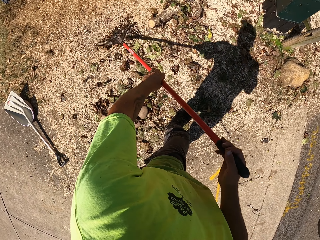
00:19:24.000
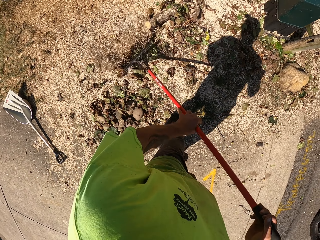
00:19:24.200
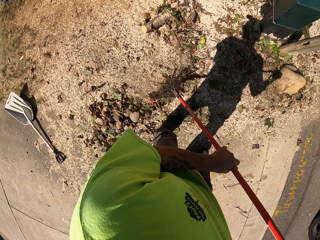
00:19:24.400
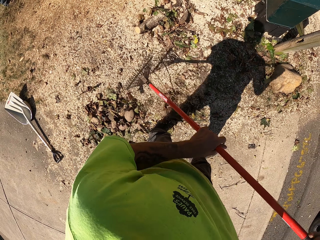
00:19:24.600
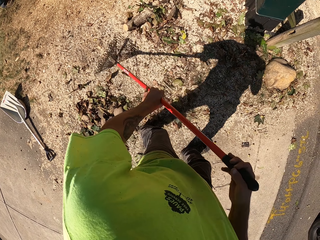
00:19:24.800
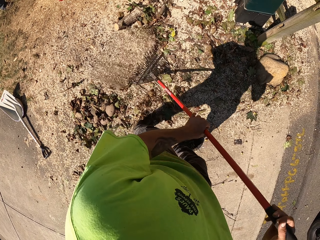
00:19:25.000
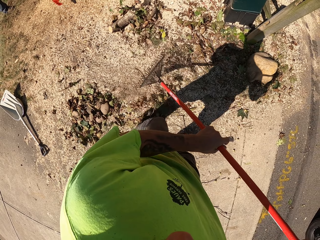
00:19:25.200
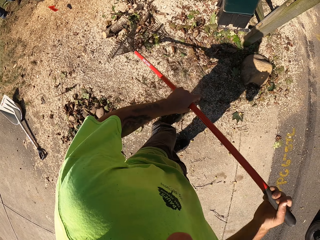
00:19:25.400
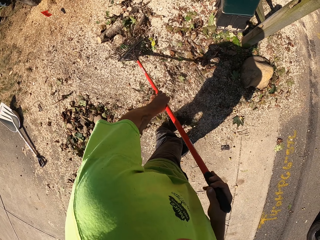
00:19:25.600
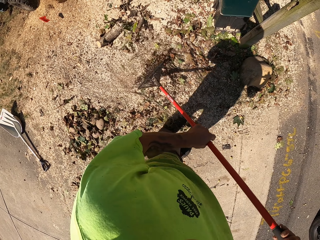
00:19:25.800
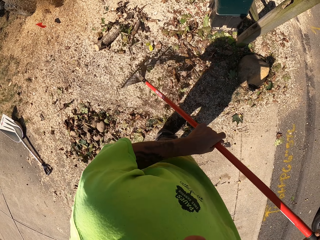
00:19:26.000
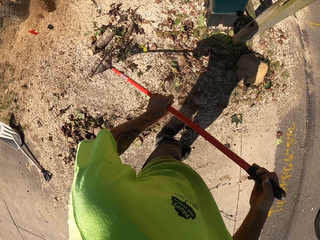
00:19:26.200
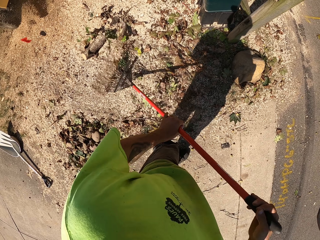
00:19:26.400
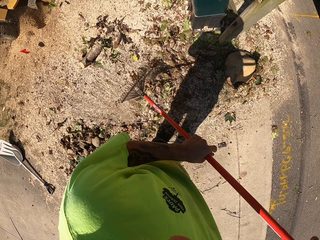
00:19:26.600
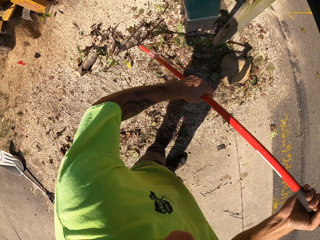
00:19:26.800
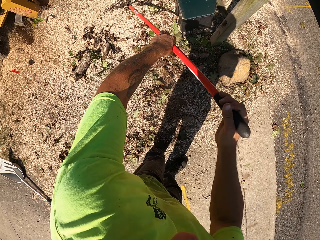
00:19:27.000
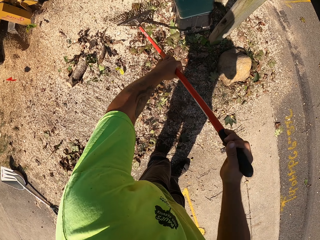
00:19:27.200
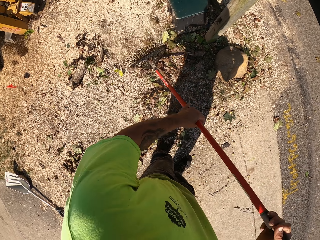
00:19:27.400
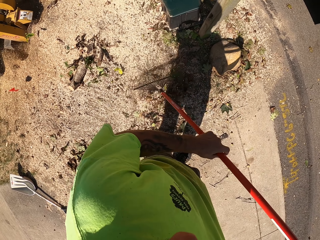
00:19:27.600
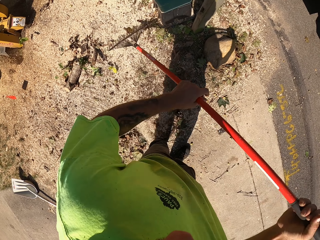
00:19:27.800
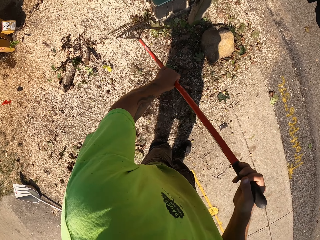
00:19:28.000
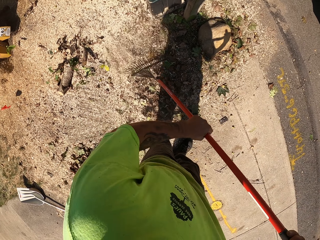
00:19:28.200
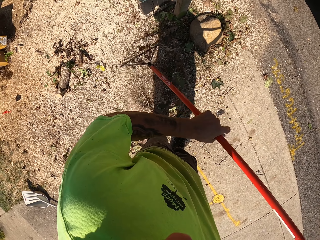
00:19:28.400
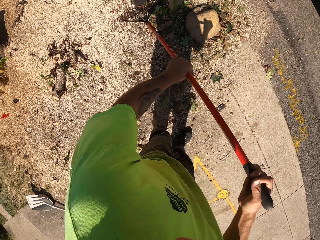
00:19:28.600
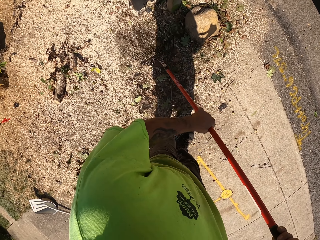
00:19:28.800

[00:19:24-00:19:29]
The camera wearer gathers dirt on the ground with the rake in his hands. He sweeps the ground with a broom.

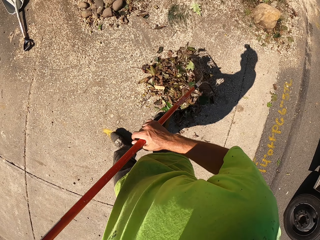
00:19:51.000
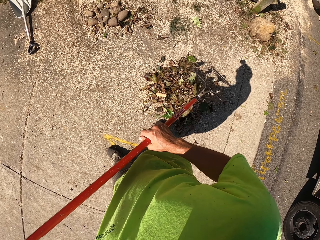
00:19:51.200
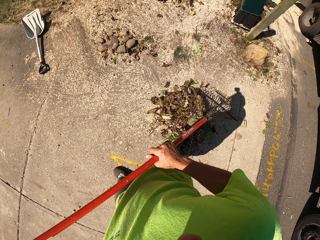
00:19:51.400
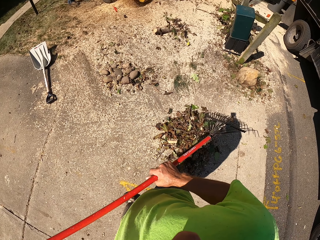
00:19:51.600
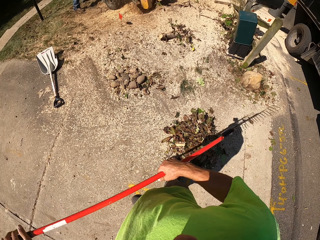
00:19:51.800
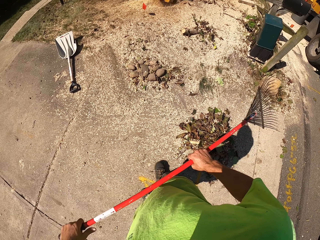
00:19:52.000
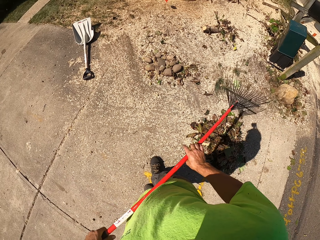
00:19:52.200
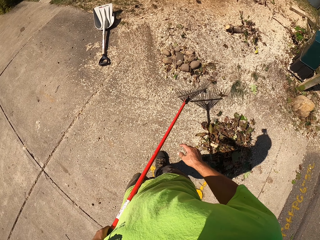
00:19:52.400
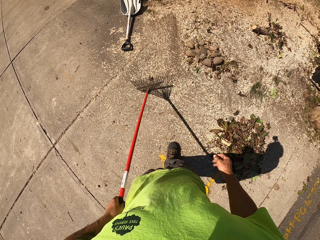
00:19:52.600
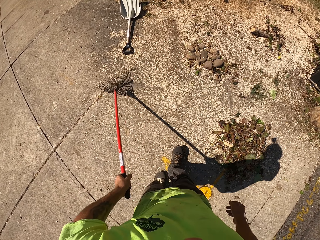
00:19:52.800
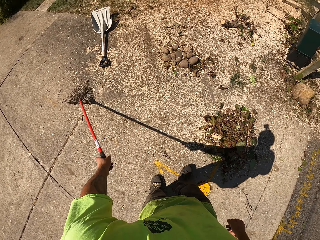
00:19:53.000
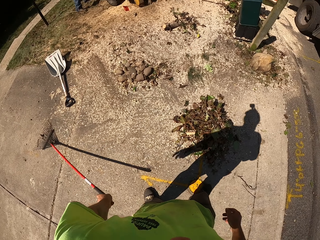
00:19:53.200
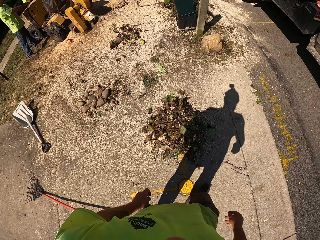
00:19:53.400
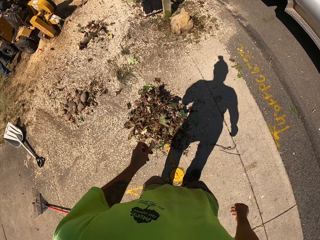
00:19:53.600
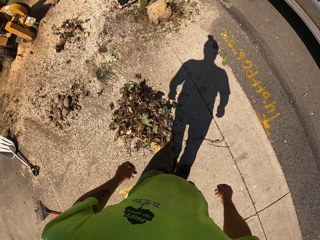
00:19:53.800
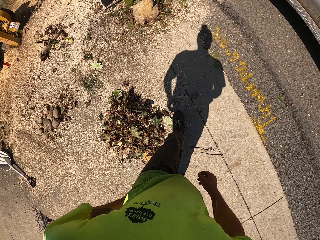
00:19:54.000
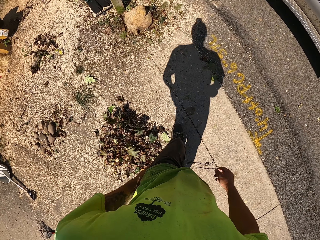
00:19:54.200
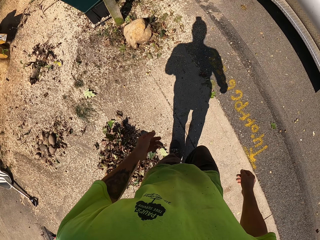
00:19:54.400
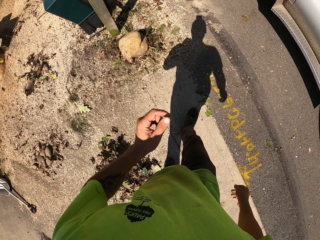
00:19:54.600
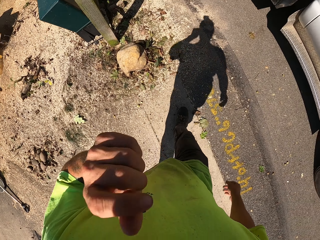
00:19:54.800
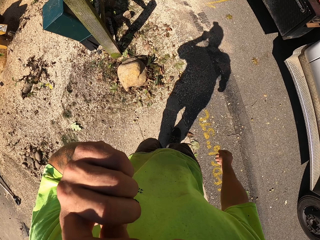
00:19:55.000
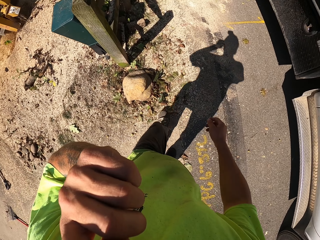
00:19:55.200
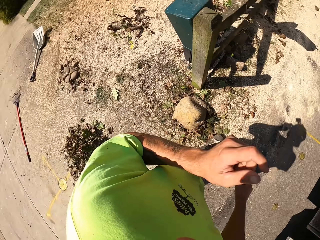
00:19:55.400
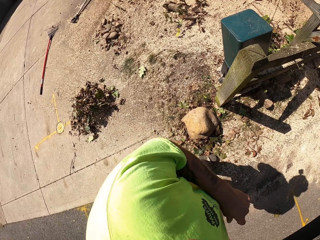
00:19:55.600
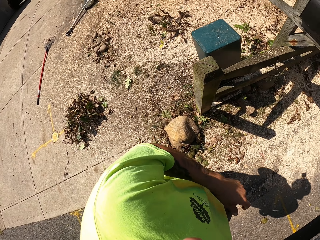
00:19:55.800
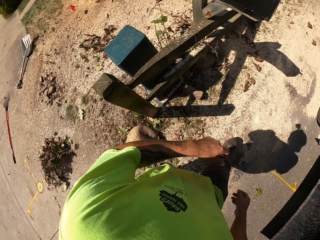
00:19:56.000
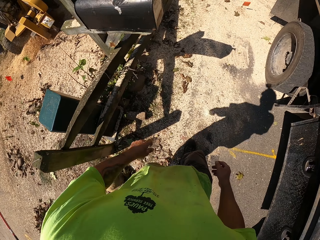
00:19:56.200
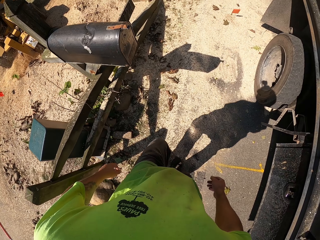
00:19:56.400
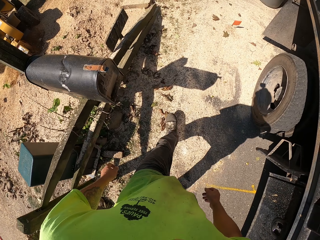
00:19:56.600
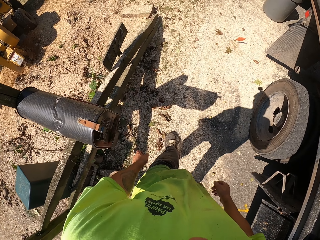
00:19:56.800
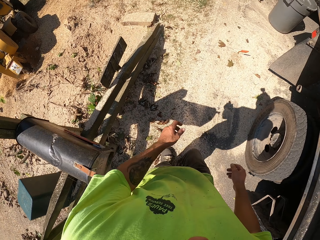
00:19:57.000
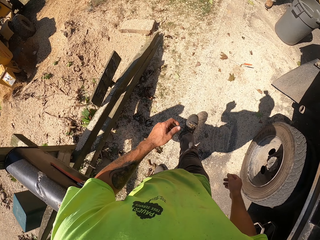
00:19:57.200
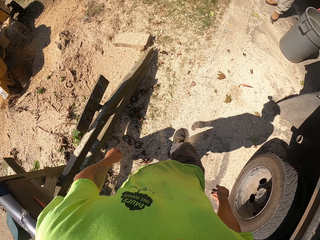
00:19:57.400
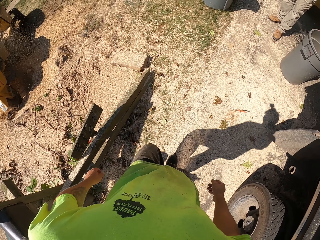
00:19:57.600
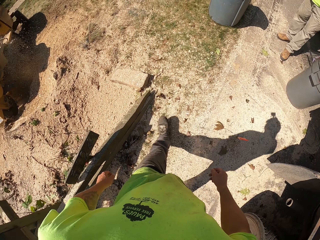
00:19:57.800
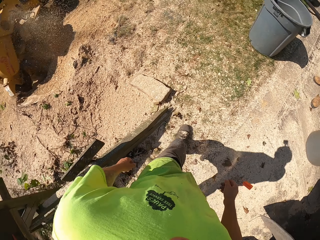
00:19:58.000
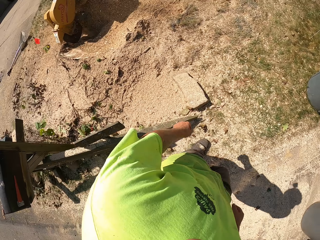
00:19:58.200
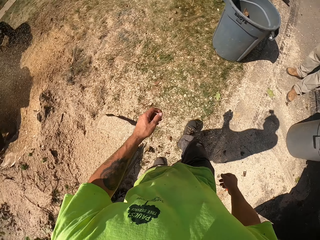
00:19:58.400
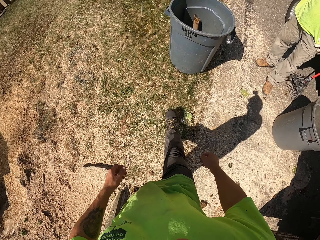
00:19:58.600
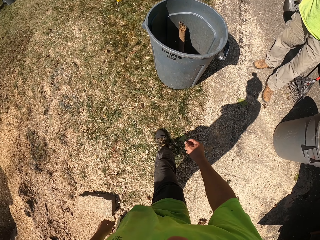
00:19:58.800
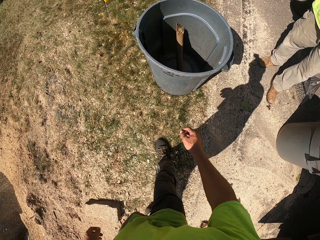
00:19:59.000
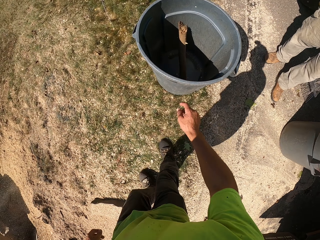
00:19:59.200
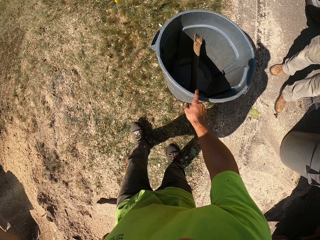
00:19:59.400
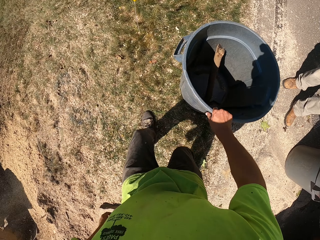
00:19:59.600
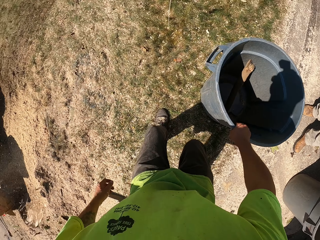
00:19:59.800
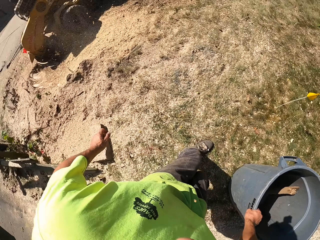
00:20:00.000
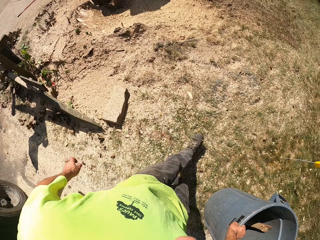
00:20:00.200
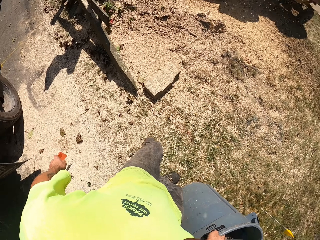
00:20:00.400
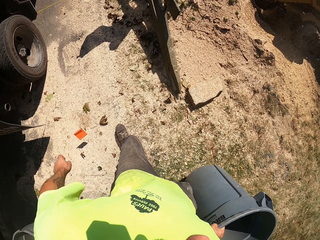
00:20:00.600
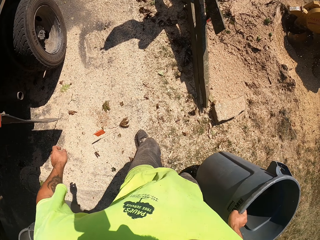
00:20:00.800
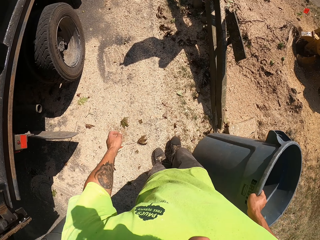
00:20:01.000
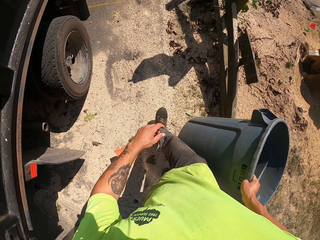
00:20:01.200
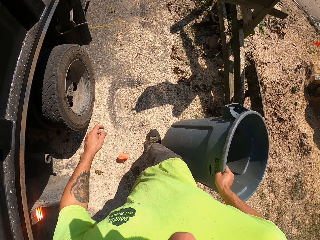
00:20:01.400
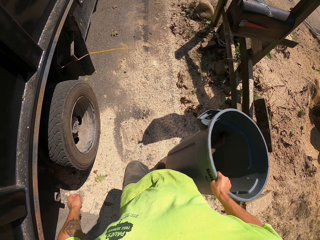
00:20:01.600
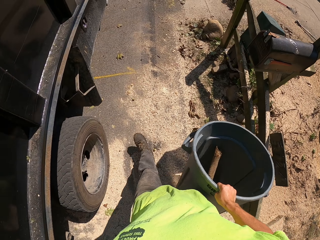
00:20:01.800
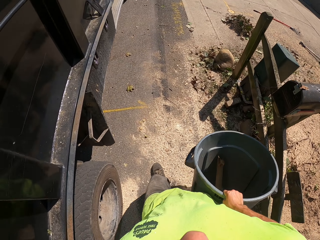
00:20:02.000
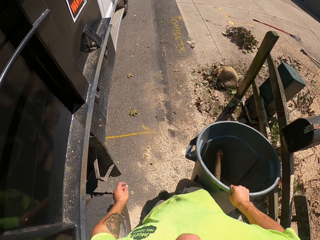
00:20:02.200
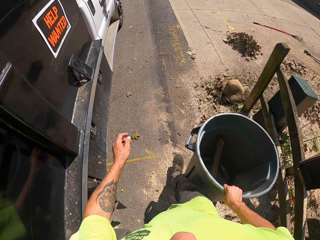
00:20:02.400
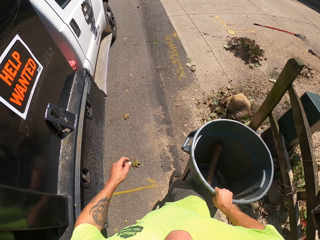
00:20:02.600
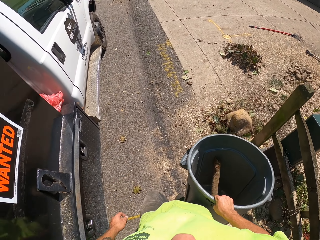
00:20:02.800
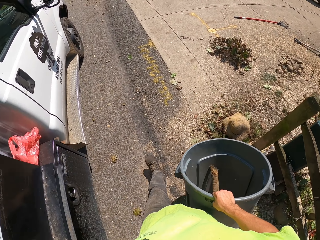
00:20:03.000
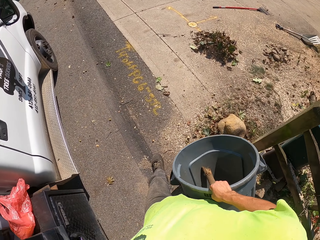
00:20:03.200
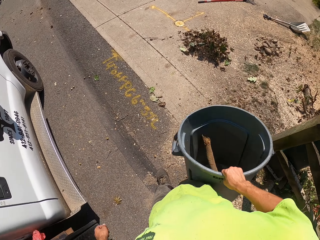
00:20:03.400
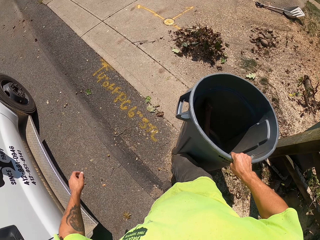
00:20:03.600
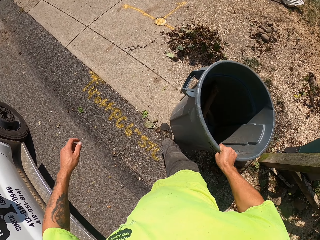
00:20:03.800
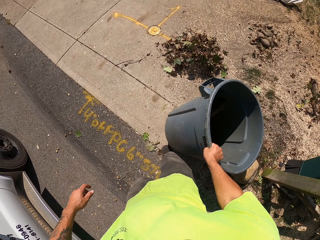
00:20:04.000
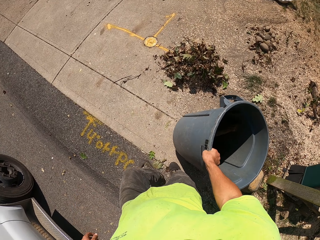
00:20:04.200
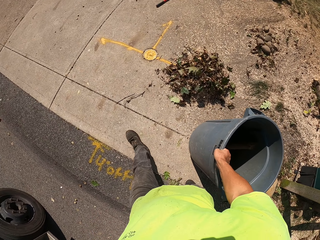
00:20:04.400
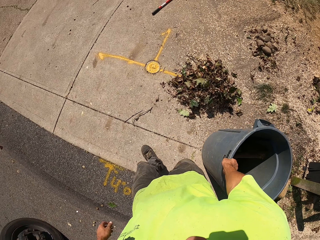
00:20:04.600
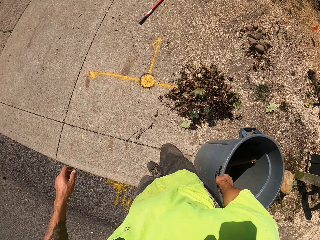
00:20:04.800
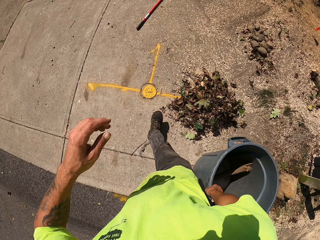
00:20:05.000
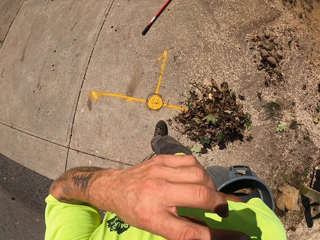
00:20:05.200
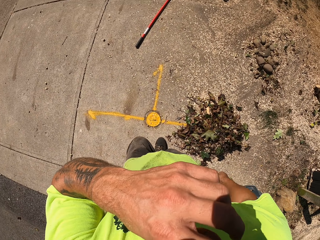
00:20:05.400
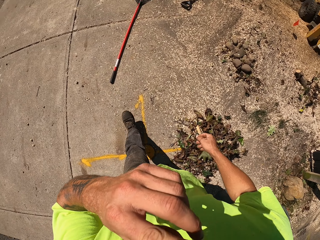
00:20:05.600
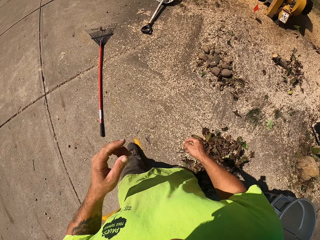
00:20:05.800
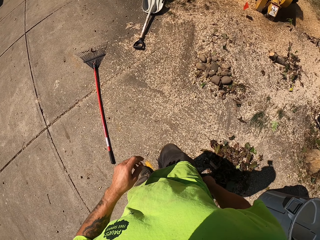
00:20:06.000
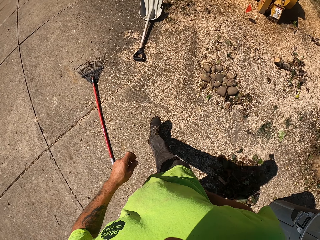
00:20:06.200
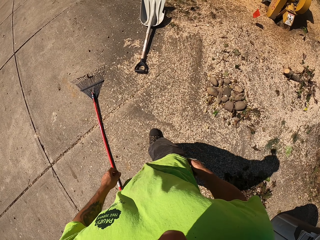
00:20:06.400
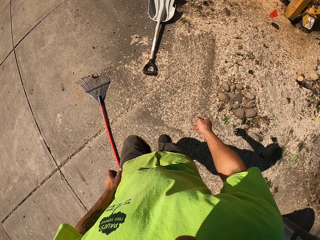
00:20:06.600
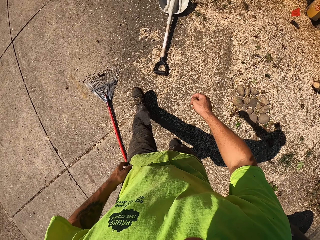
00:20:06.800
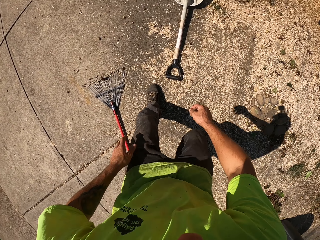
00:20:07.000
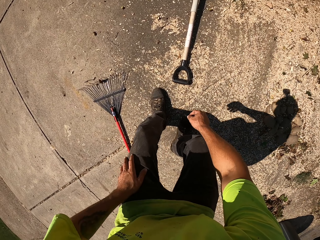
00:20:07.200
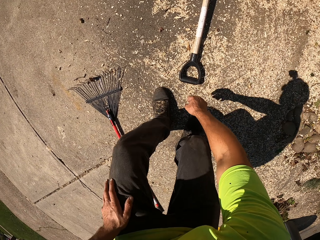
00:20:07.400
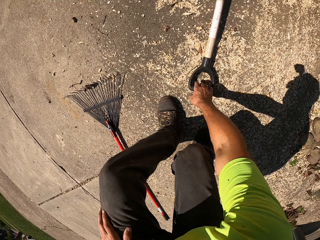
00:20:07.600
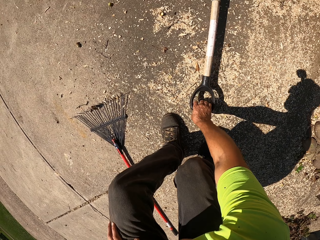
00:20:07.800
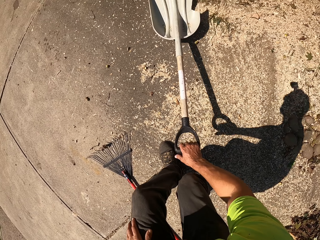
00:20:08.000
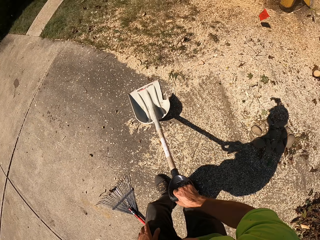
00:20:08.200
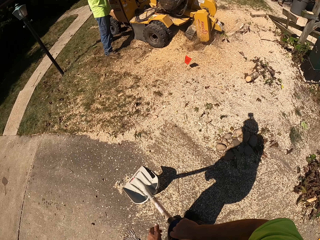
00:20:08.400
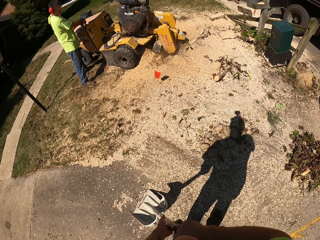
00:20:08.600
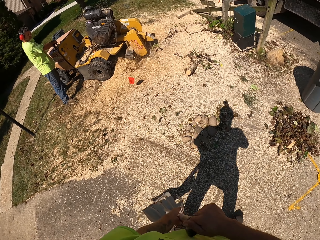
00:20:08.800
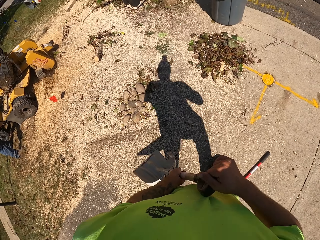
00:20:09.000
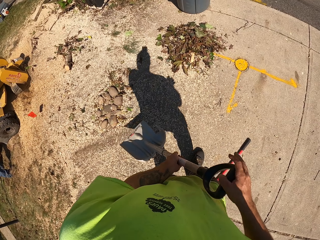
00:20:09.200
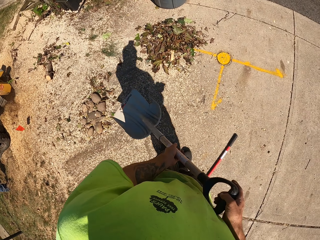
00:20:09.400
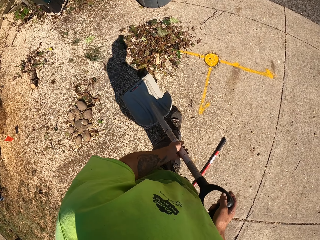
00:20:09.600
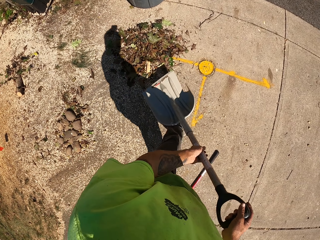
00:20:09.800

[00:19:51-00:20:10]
The camera wearer drops the rake on the ground with his left hand. He walks towards a waste bin or dustbin. He picks up the waste bin with his right hand. He walks towards the shovel on the ground. He drops the waste bin on the ground with his right hand. He picks the dustbin from the ground. He picks up the shovel from the ground with his right hand. He holds the shovel with his hands.
